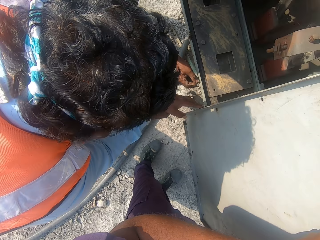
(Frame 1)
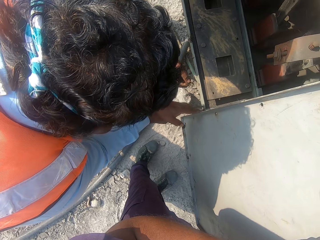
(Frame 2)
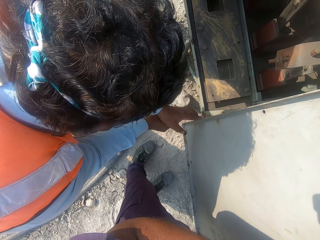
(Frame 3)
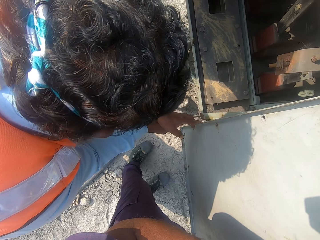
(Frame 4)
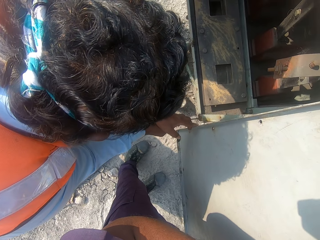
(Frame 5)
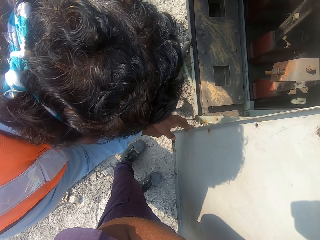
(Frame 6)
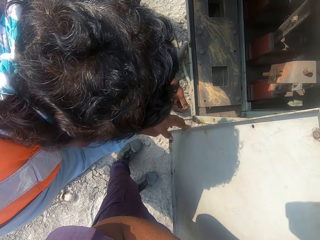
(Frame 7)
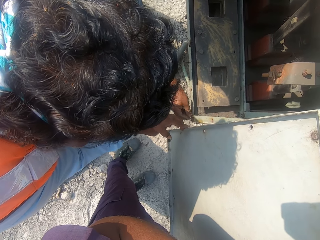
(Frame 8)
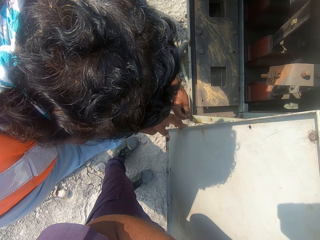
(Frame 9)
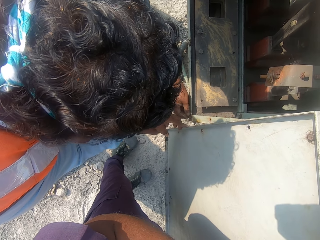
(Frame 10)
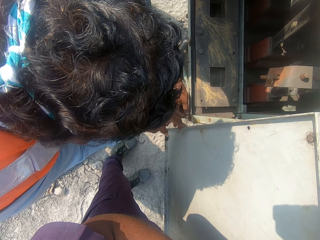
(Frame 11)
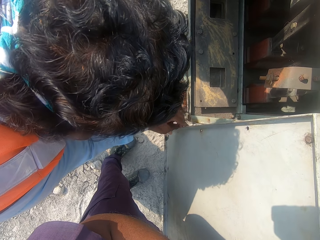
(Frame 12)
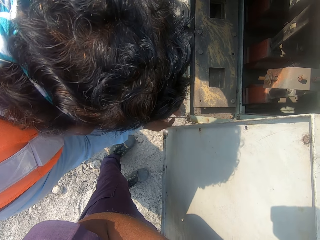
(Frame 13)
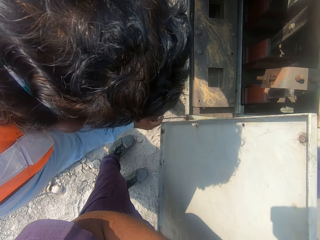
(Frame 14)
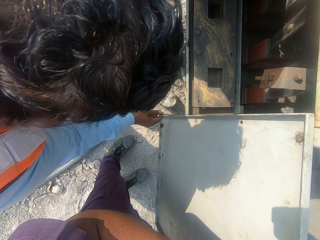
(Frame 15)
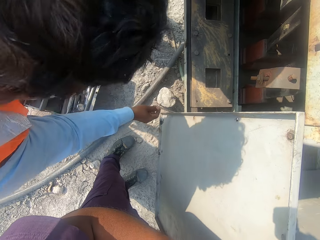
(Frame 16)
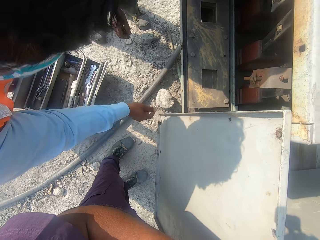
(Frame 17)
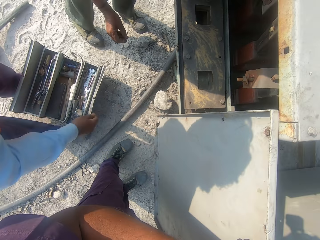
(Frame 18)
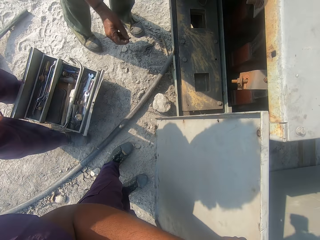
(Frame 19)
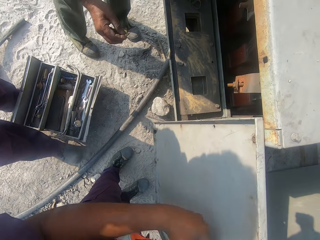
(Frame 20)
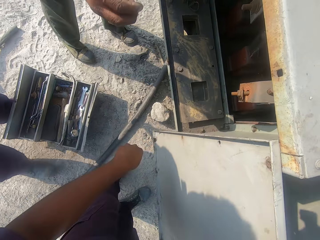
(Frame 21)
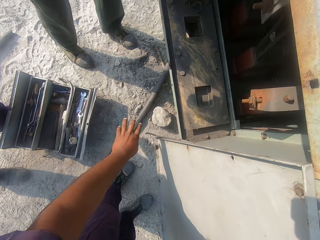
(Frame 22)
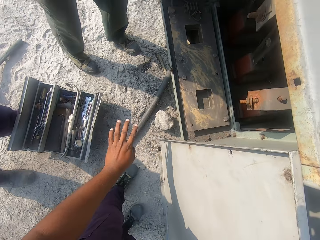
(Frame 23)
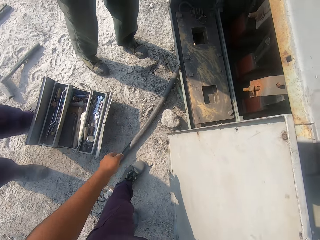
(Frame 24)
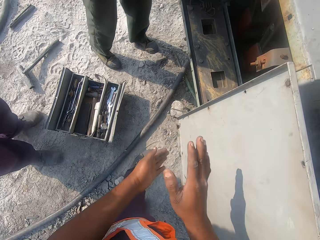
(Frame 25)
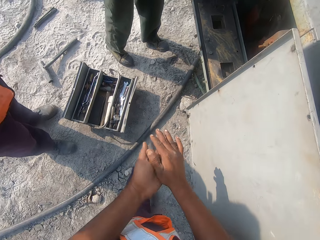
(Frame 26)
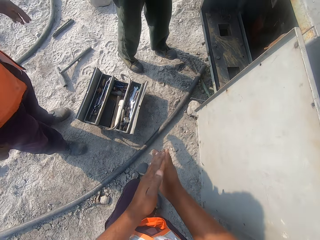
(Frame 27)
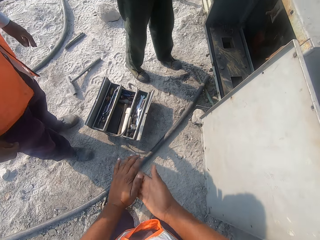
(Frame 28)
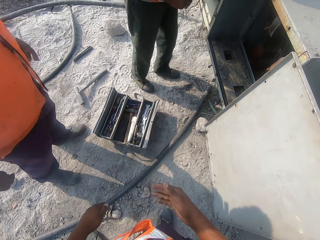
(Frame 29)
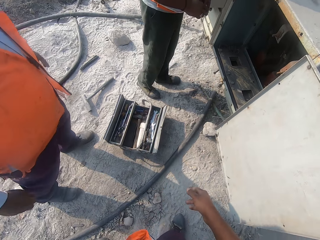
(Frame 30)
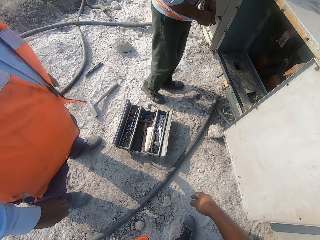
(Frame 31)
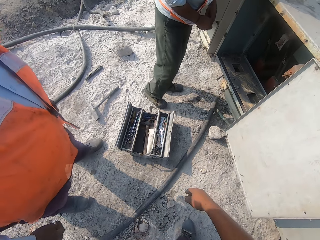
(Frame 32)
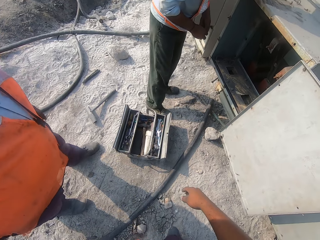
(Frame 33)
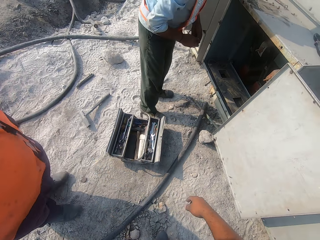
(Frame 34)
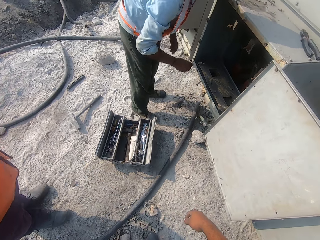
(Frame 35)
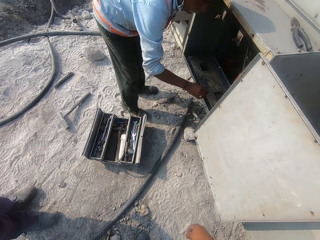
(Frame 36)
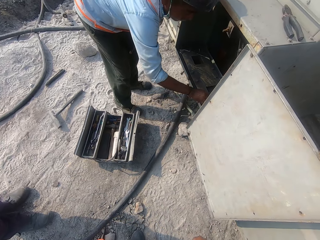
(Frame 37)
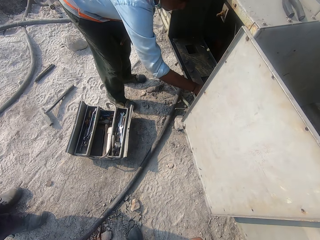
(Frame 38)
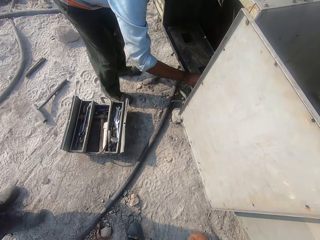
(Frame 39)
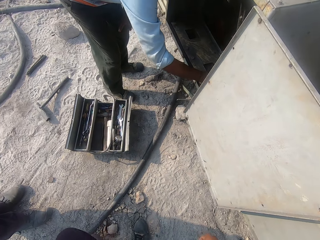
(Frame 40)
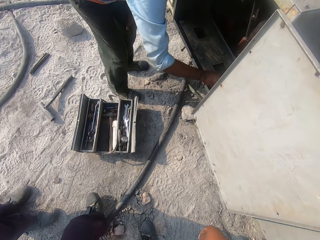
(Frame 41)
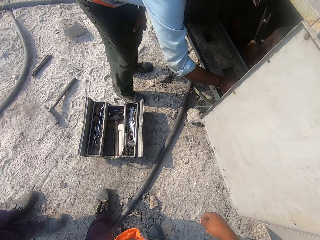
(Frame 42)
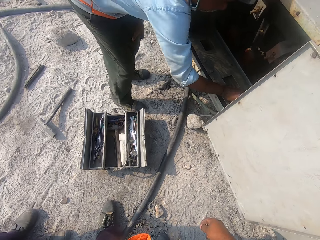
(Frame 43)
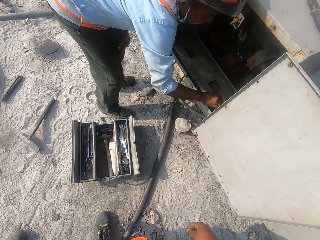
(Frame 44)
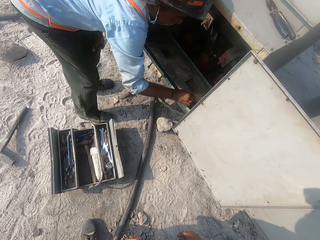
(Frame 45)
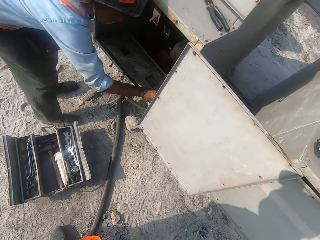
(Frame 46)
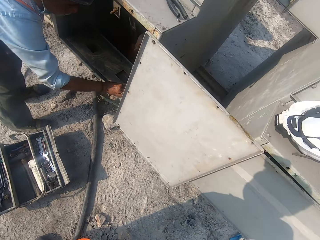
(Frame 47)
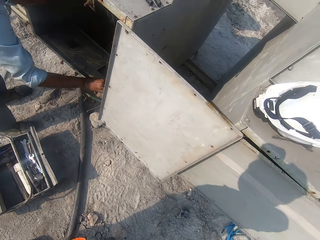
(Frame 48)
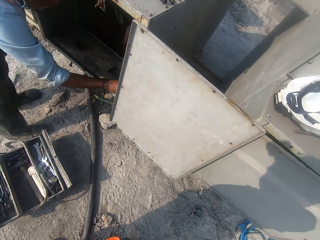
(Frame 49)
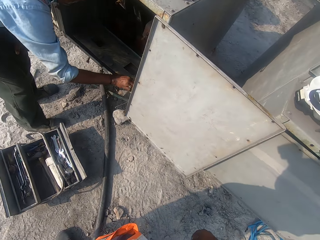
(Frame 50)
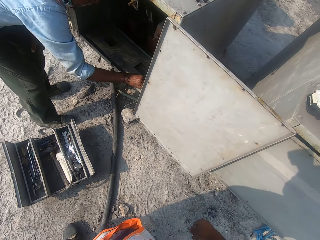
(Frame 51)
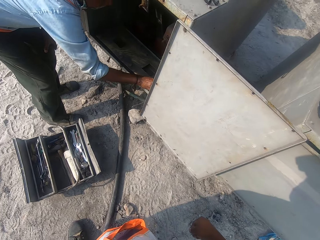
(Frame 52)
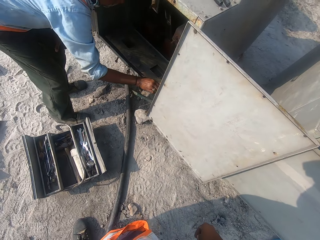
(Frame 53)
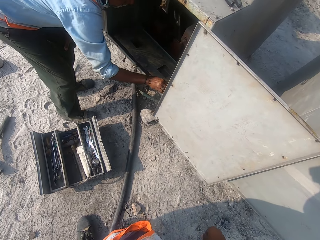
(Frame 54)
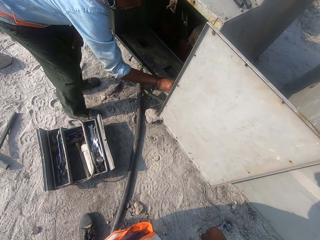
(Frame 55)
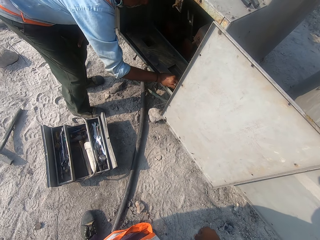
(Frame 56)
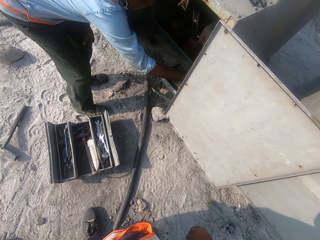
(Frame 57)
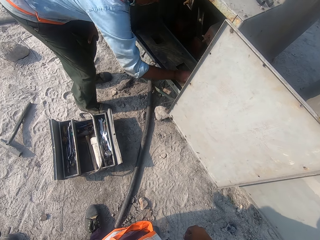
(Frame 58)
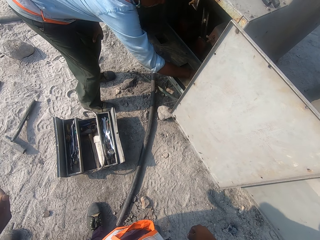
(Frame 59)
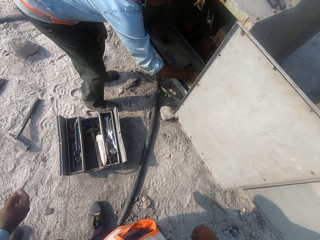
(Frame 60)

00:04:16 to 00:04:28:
A man places a rod next to the ventilation housing top. The camera wearer rubs his hands. Another man wipes the inside of the ventilation housing.

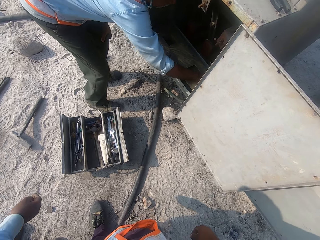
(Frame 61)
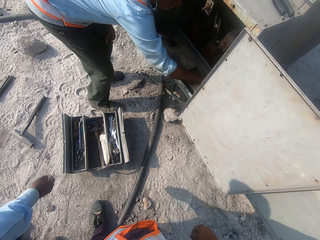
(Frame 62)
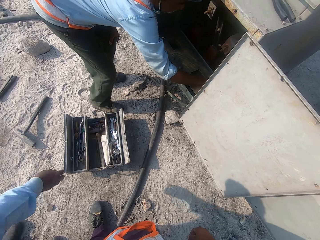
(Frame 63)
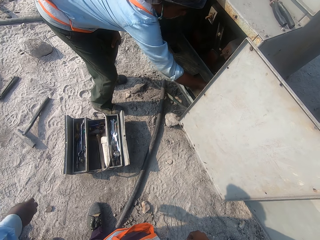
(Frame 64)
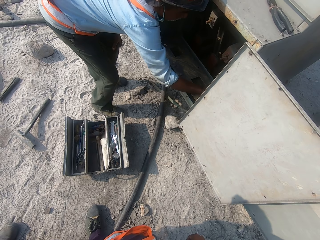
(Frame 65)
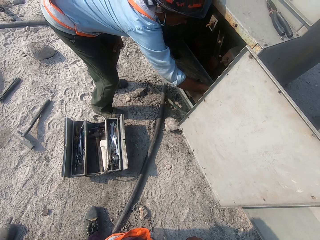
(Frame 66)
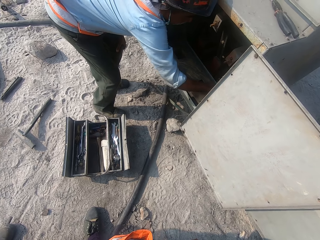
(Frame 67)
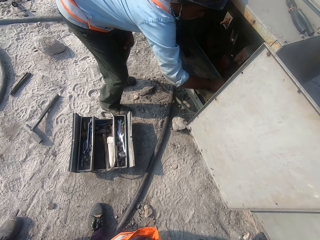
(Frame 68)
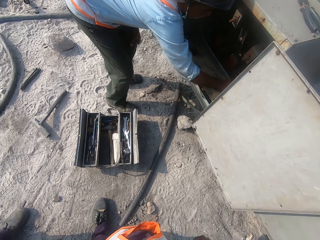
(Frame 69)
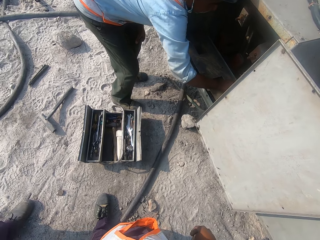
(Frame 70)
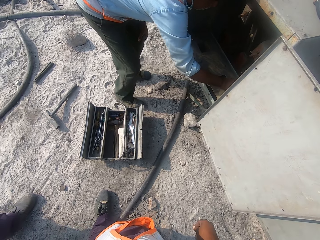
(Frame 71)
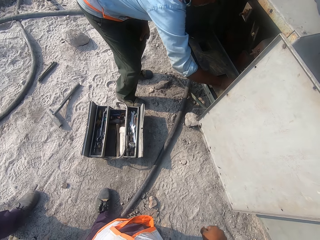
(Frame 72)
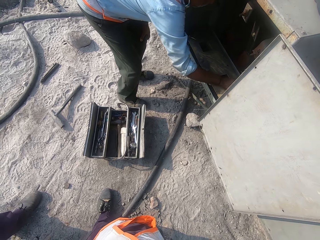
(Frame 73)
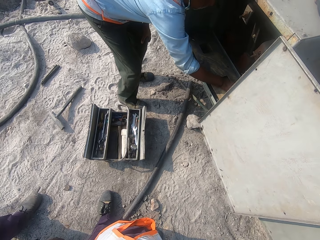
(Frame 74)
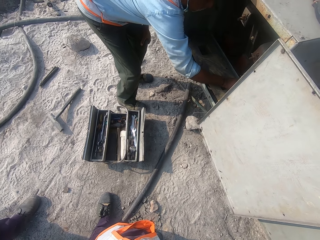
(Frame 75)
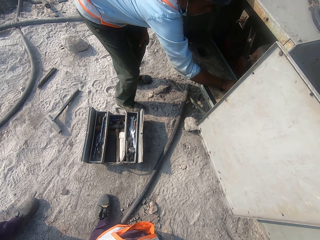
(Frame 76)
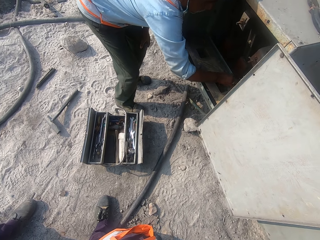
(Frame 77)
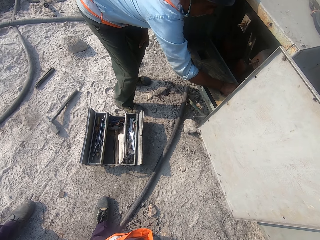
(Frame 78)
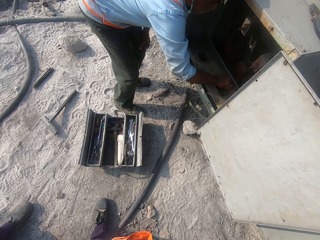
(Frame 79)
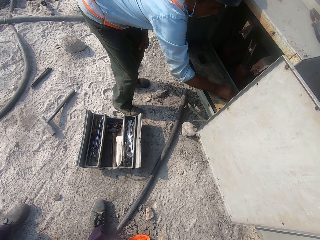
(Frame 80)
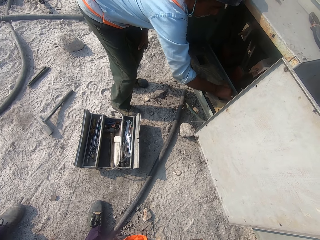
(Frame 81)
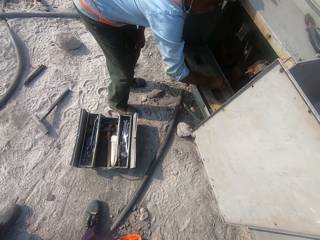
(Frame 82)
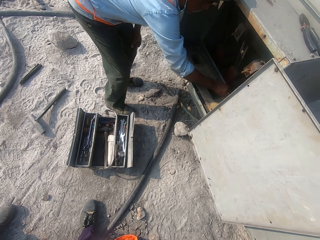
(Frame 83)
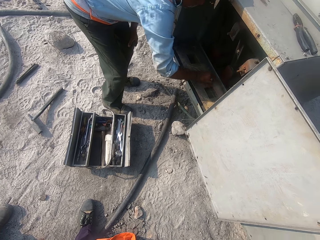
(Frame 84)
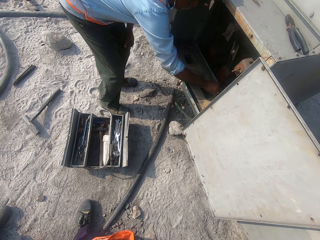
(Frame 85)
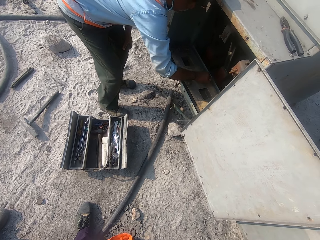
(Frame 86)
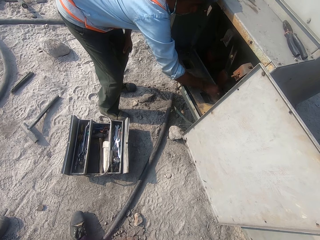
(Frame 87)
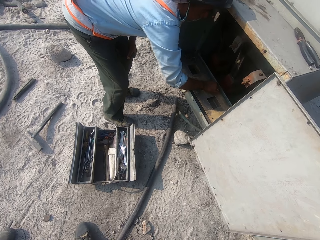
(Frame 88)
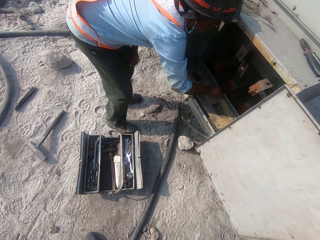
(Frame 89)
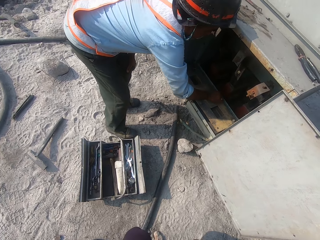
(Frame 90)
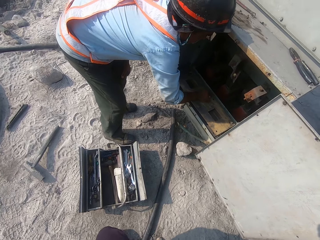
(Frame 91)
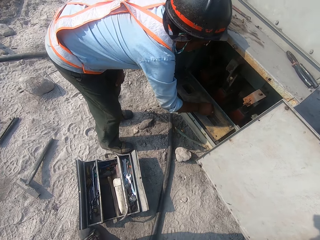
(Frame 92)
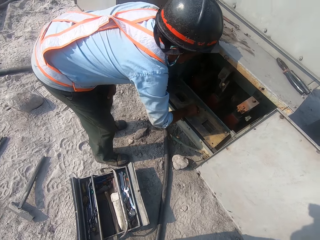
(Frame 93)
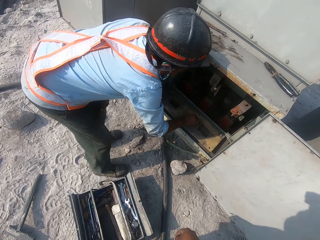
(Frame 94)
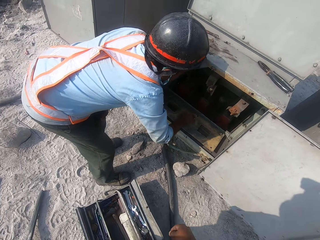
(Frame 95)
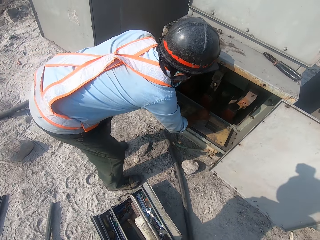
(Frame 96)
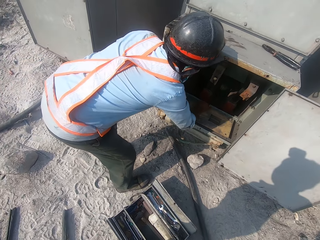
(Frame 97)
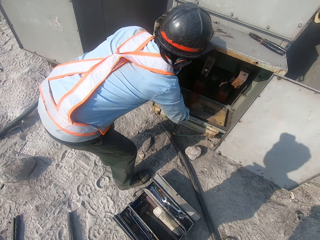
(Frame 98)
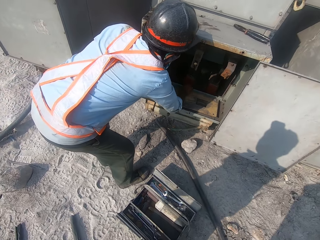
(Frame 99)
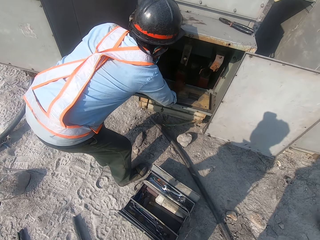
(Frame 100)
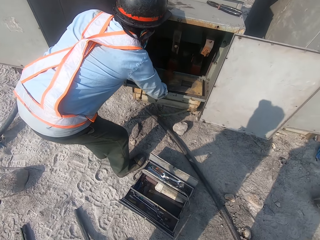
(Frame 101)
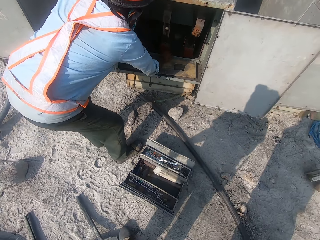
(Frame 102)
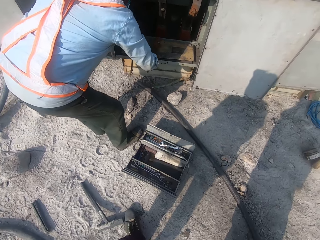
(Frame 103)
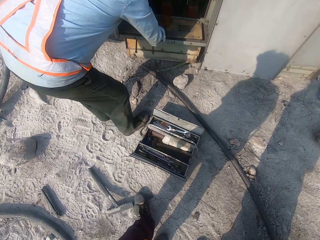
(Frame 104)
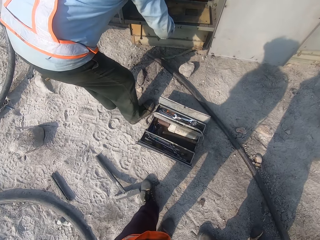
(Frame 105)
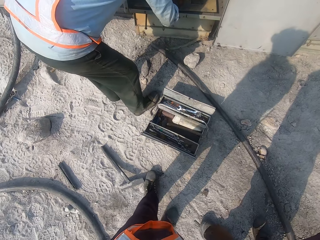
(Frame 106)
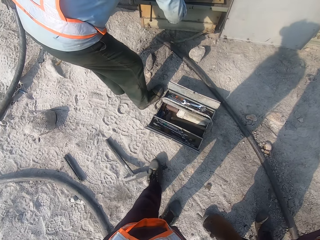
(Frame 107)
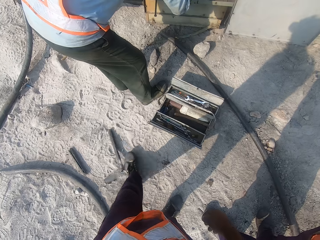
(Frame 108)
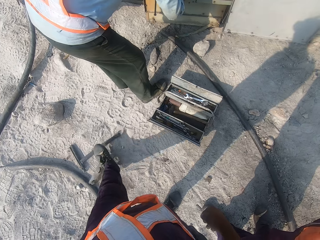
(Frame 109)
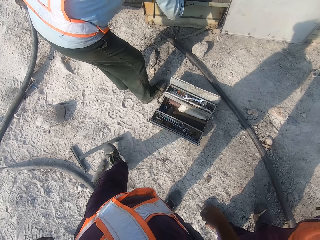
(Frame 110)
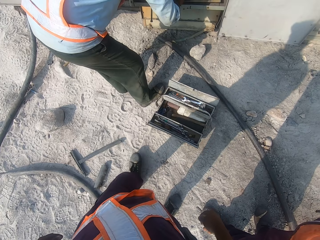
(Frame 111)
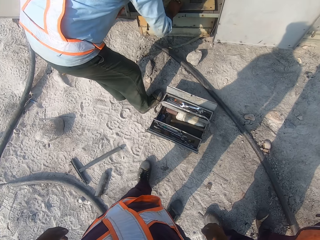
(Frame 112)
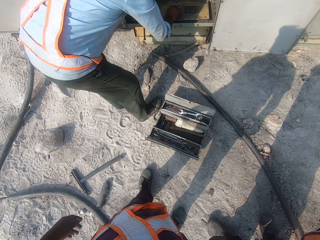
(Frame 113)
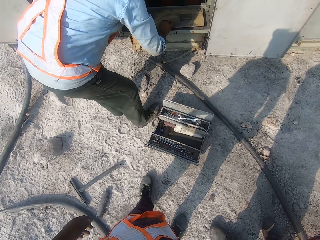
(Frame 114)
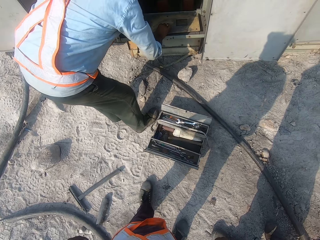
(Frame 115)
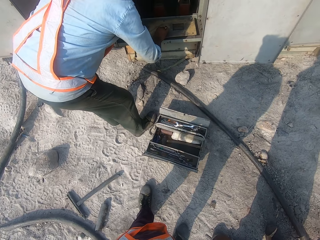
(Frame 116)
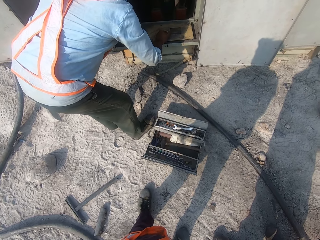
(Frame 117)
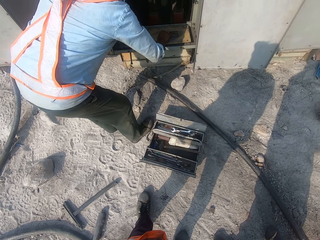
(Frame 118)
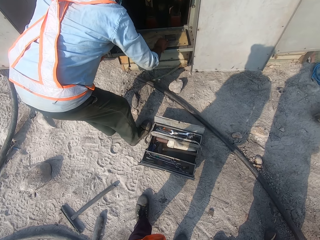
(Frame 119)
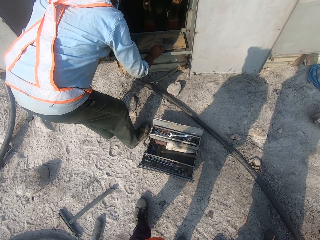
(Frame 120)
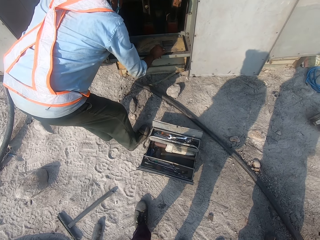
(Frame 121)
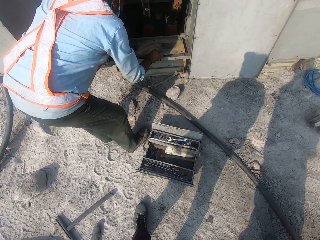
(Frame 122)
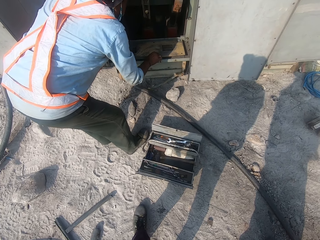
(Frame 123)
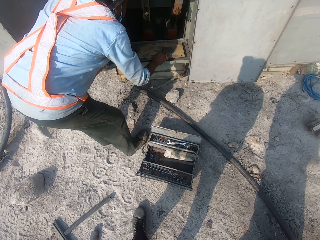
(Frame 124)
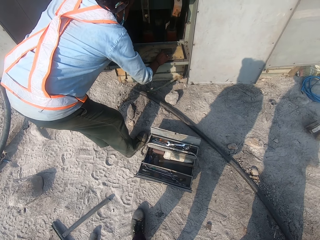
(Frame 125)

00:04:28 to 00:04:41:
The camera wearer moves the hammer with the leg.
